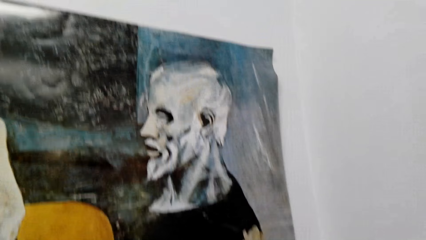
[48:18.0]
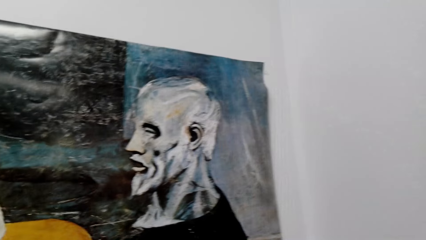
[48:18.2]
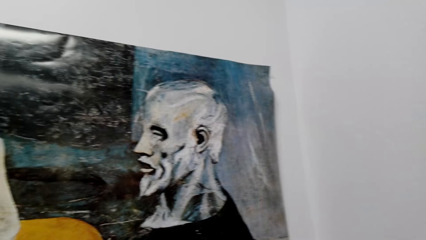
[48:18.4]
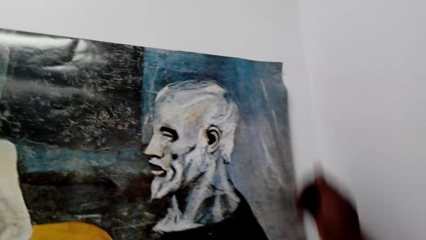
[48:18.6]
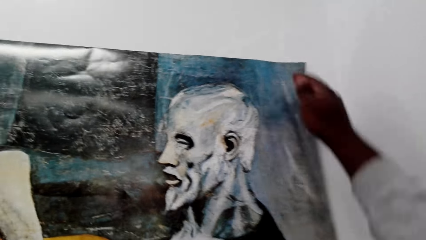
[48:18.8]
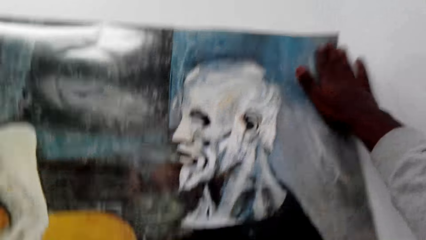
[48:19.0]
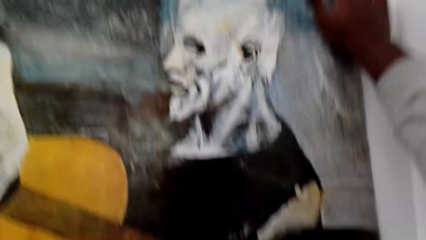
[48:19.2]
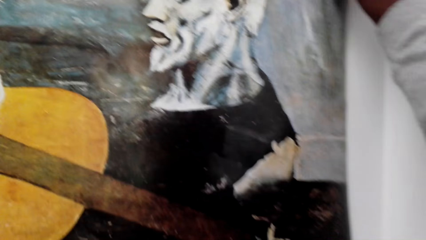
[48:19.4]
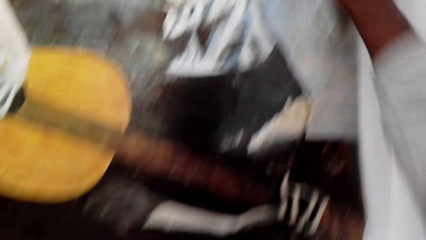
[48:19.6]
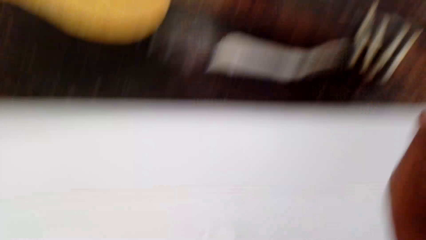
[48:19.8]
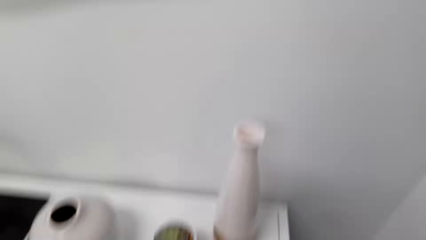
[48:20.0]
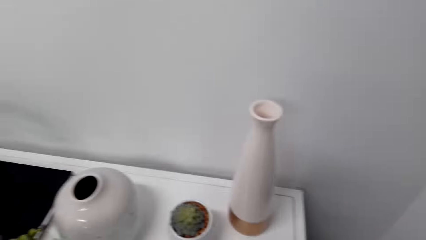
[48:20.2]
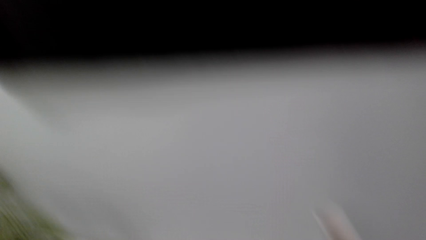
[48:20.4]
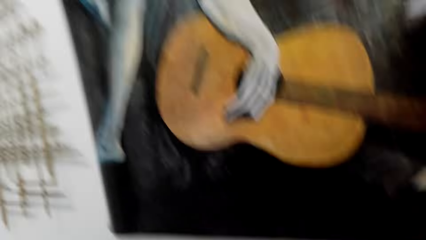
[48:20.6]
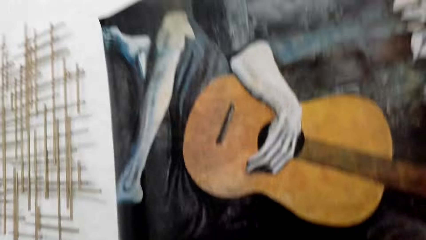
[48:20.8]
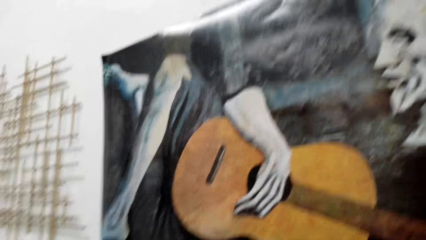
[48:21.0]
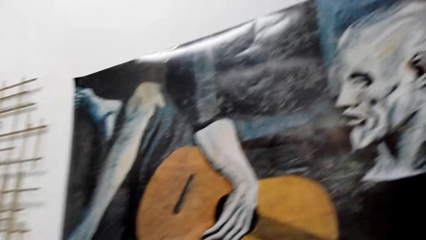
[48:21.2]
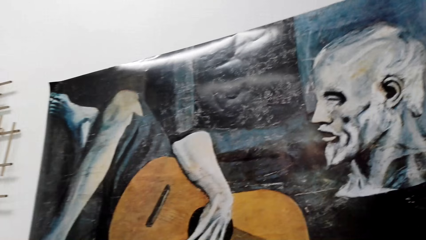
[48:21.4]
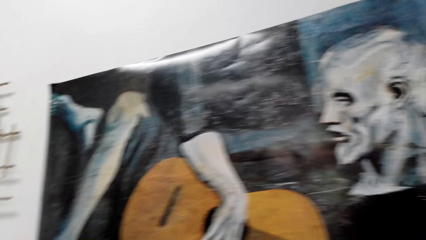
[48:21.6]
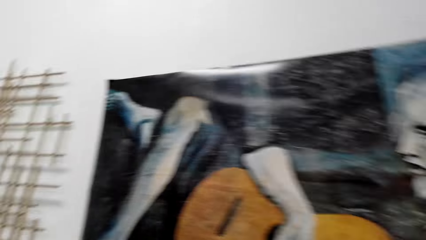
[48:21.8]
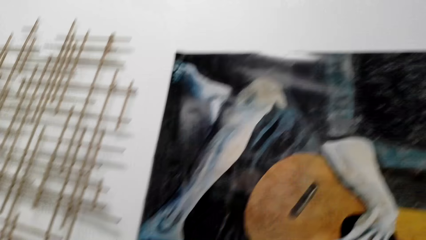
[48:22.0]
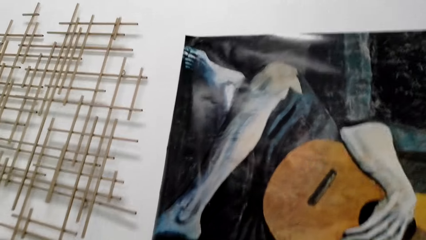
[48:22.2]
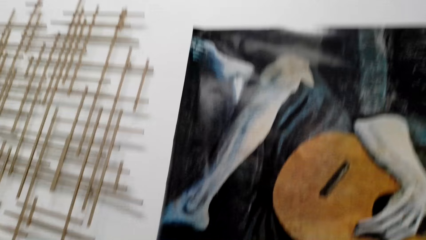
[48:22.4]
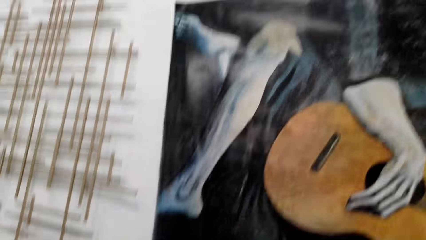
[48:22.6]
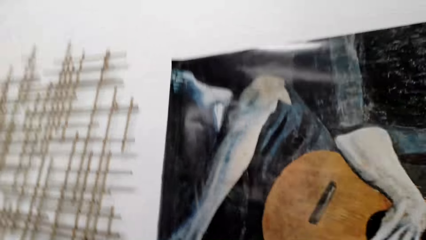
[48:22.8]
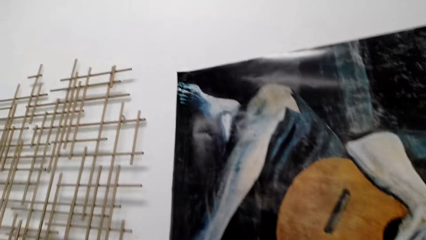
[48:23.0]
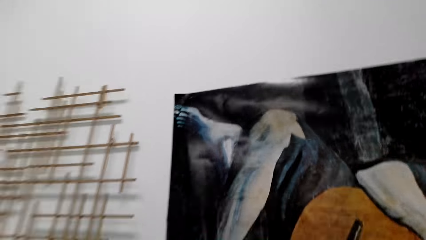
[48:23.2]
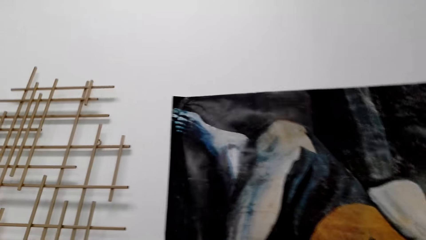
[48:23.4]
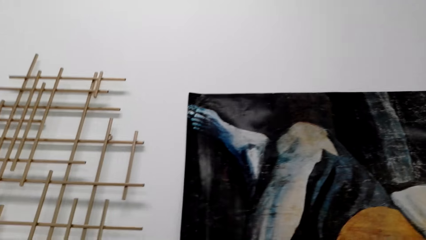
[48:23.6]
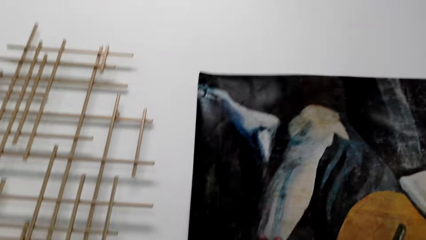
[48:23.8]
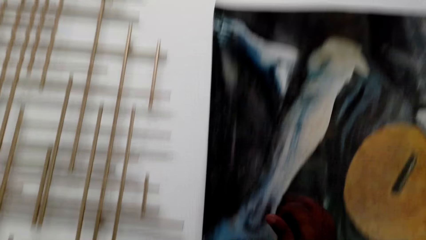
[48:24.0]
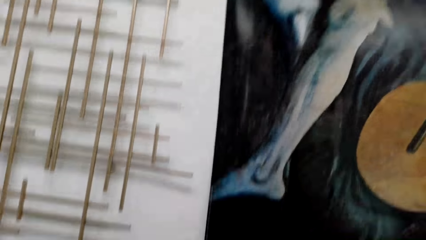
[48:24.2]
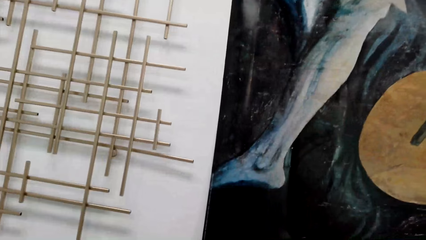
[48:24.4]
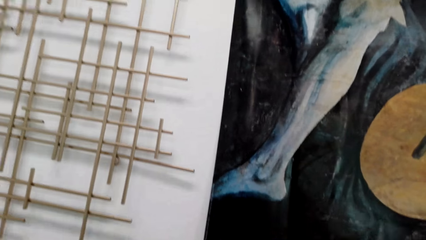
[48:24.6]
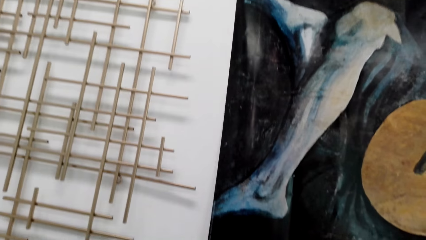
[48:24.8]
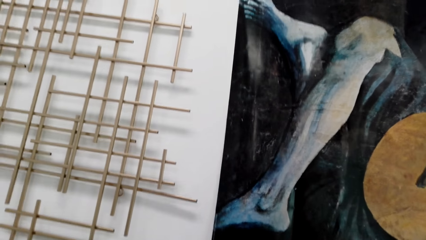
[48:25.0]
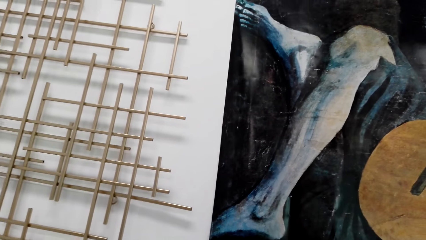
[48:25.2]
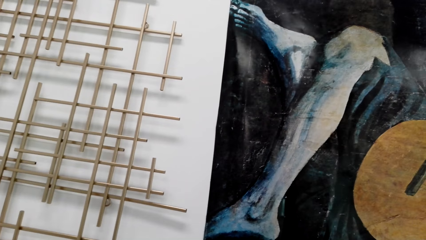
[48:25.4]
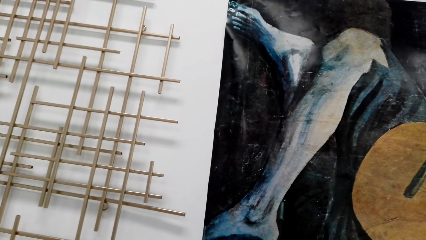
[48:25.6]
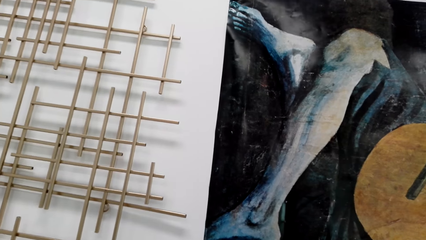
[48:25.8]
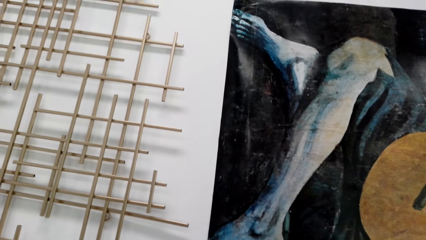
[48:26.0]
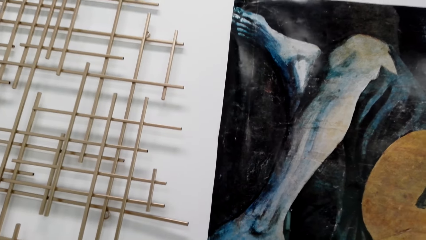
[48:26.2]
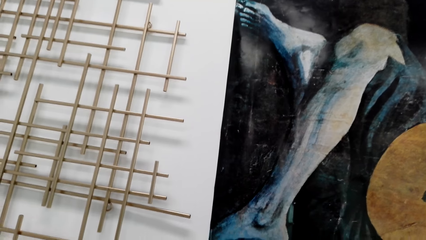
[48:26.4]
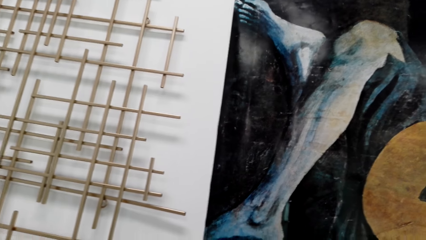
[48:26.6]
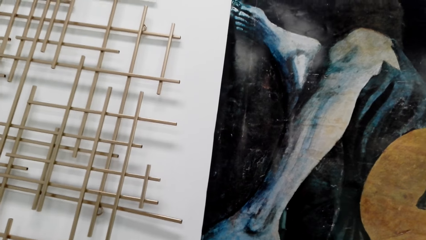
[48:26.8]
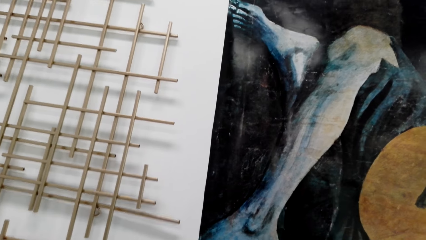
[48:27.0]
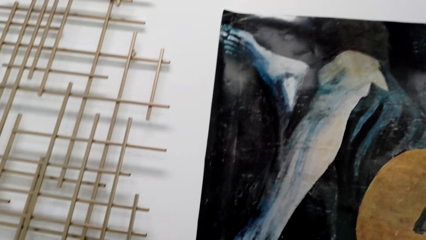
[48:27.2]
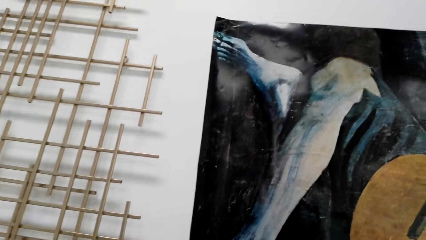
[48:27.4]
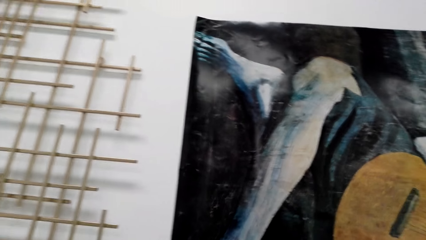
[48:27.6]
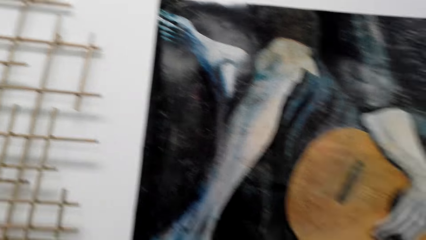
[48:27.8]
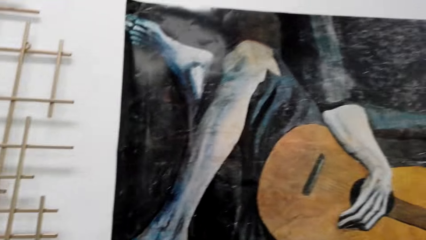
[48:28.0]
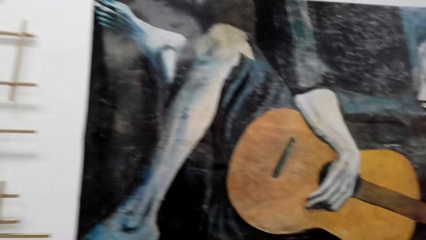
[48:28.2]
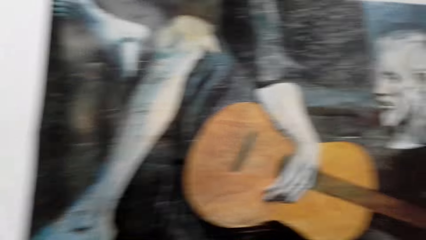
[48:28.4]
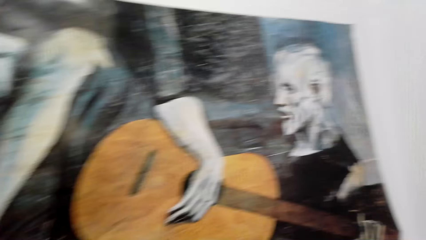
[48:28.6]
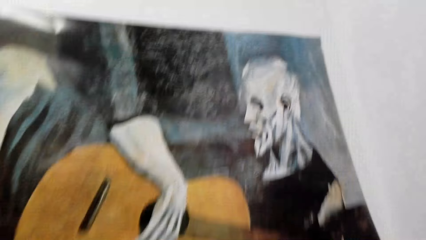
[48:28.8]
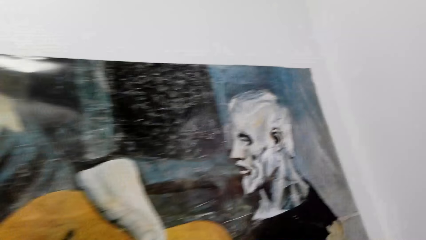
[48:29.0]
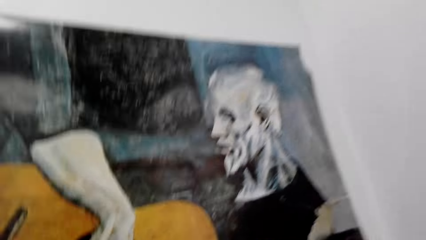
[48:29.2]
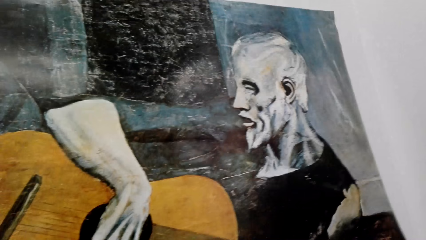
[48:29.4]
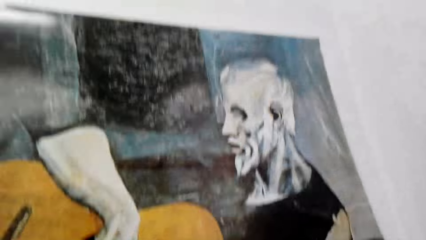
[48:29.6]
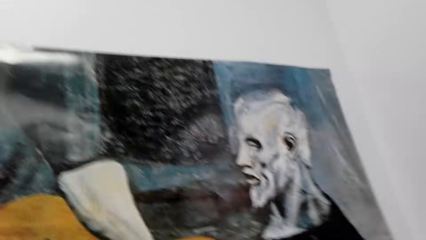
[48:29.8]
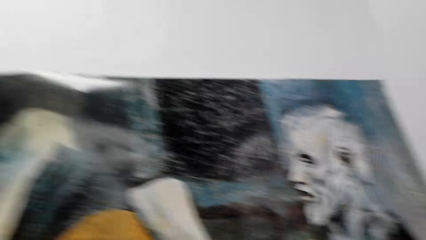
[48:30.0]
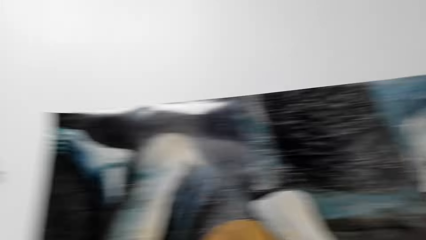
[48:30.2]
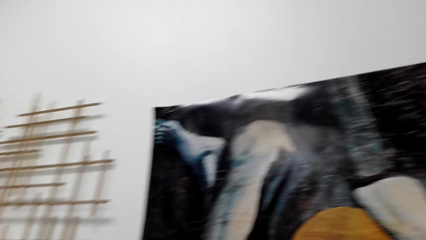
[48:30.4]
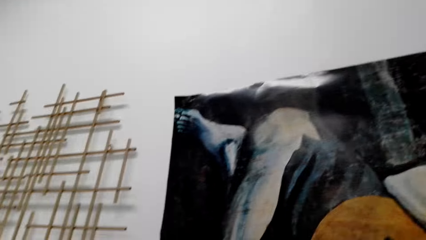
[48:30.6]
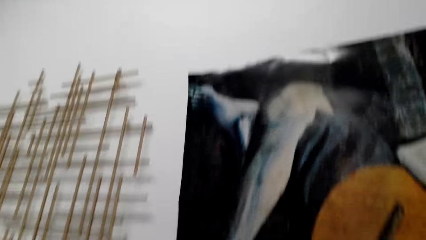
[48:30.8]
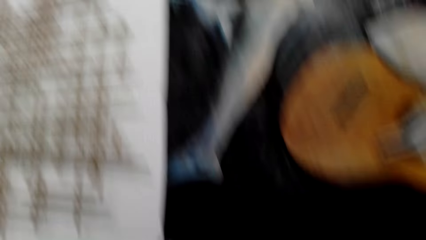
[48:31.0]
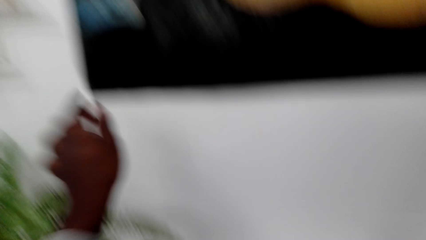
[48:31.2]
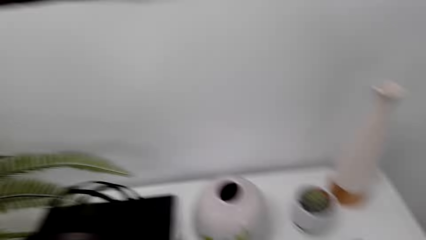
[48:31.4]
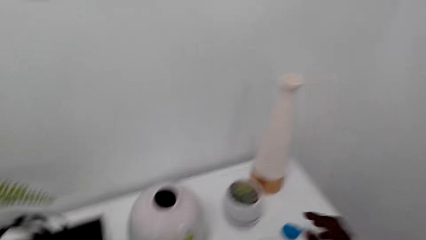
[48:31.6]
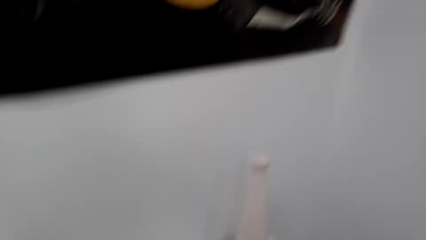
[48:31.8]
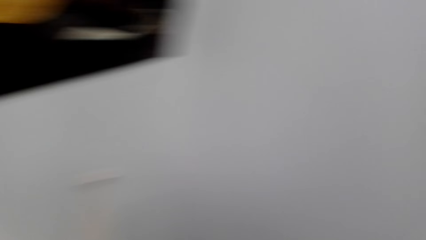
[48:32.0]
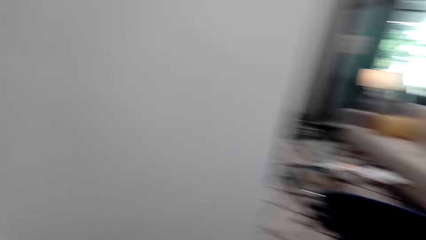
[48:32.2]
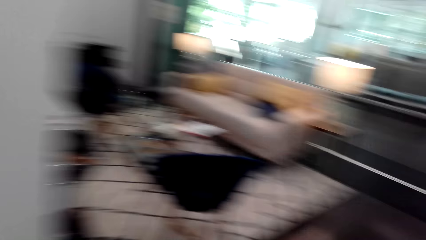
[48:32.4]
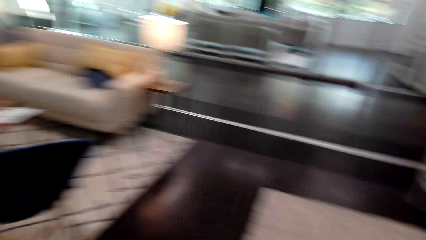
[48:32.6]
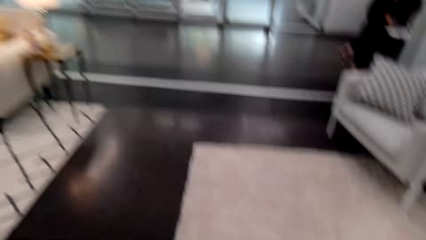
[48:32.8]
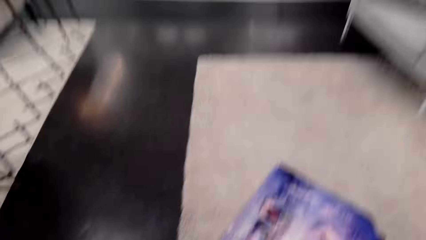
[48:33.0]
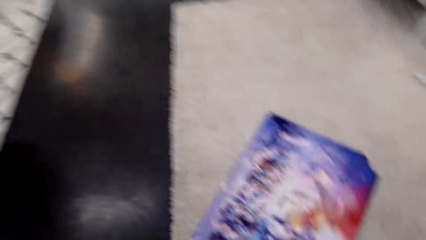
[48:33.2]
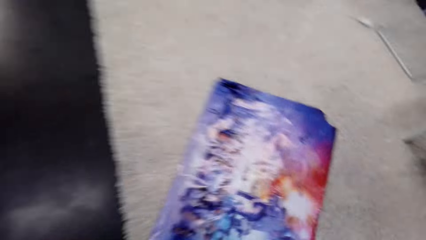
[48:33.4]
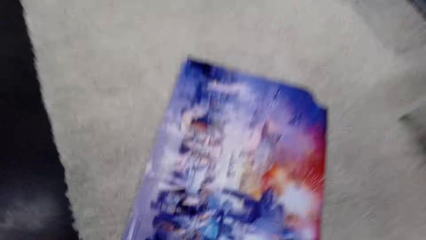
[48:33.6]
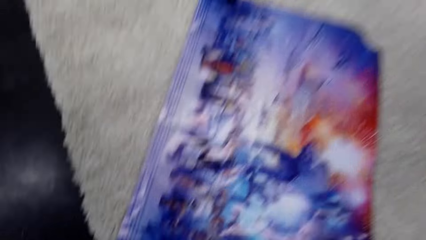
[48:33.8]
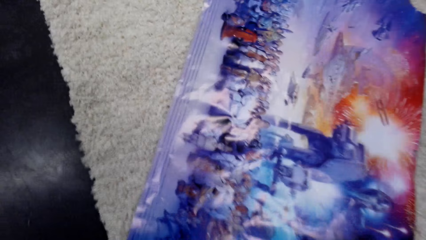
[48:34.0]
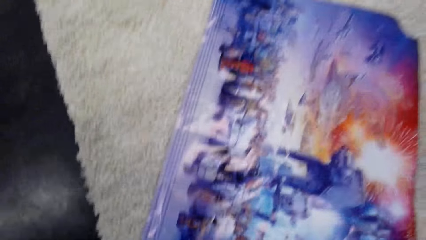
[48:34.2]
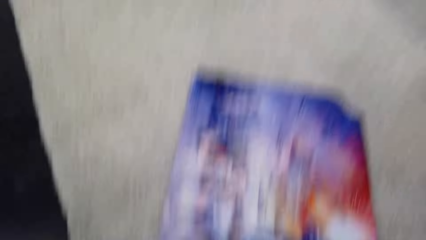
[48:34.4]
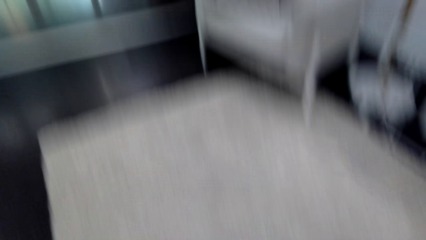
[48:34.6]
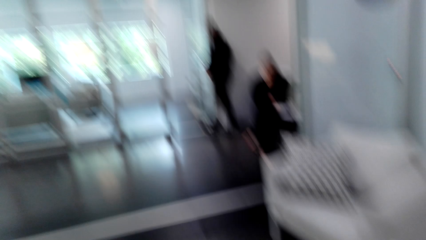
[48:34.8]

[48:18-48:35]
The camera wearer sticks the picture on the wall with his hand. He looks around. He puts his hand down.
